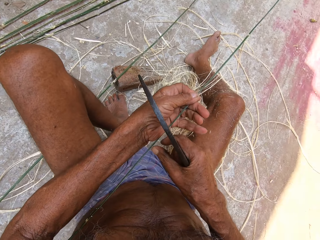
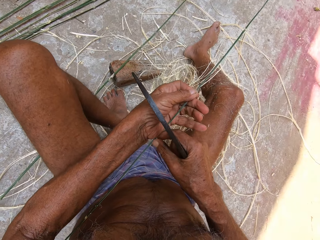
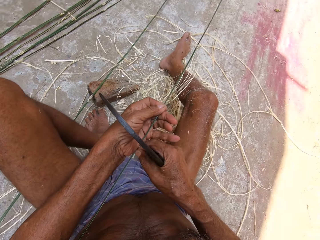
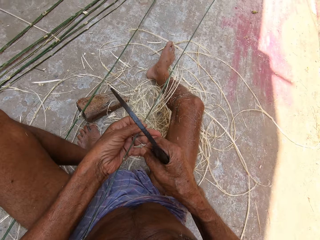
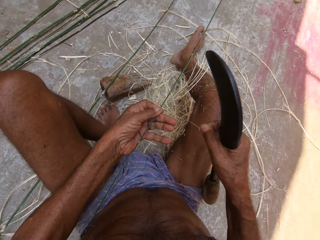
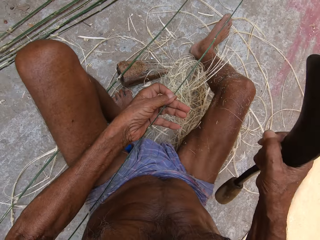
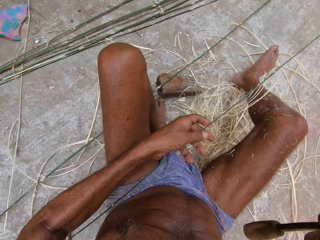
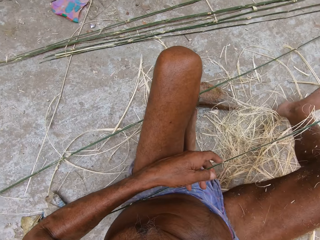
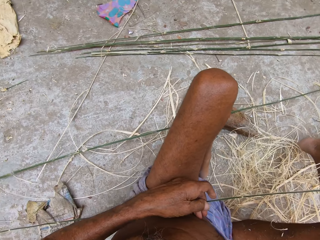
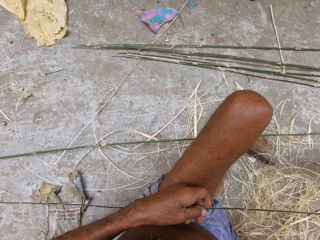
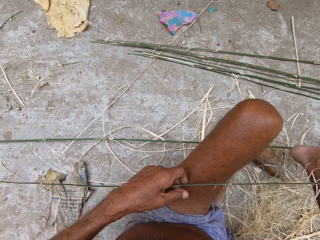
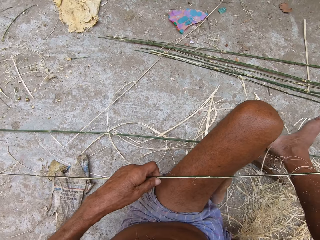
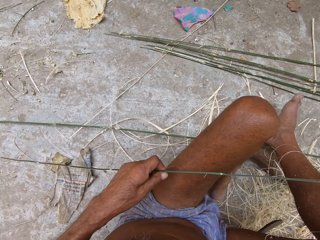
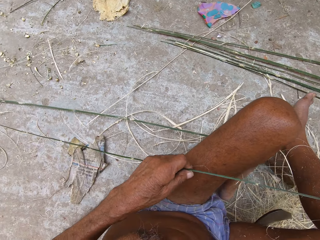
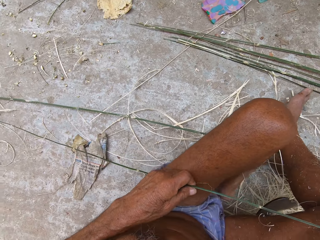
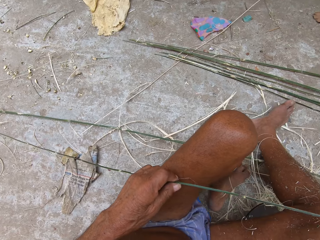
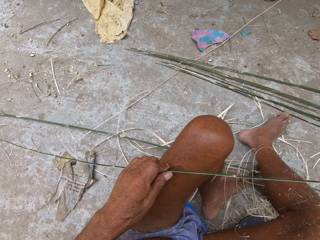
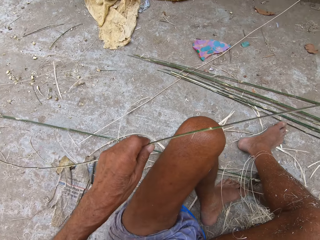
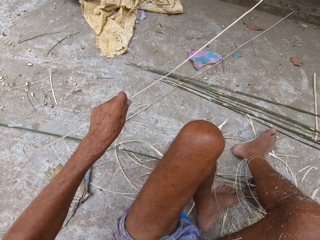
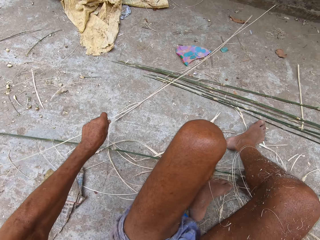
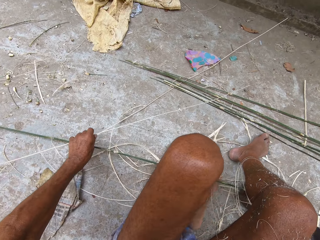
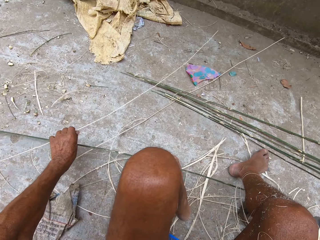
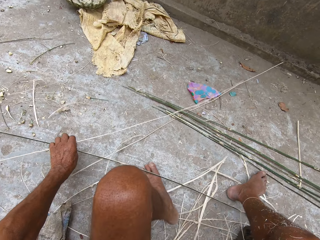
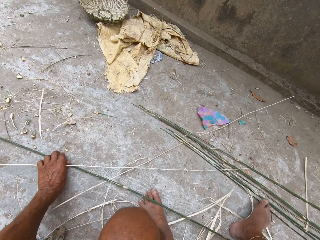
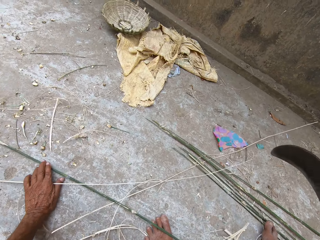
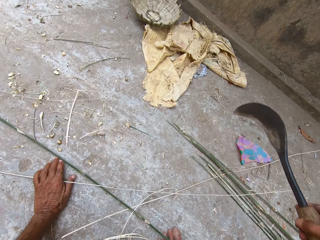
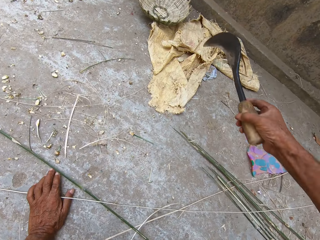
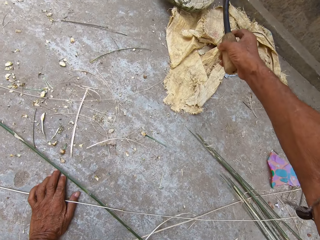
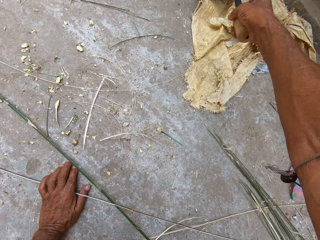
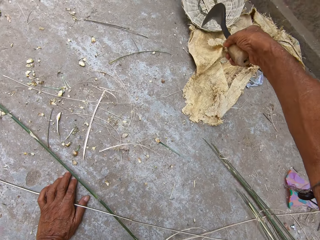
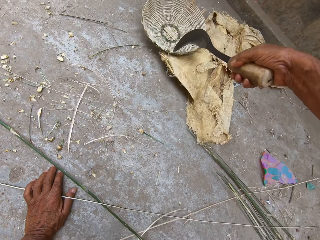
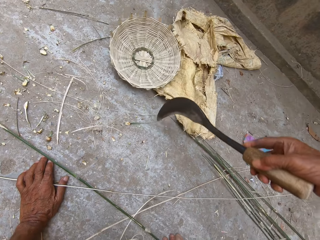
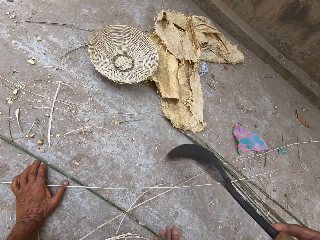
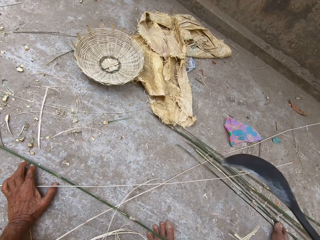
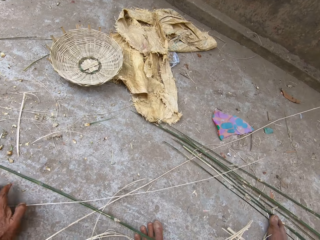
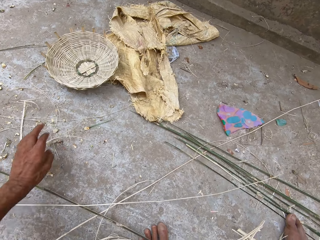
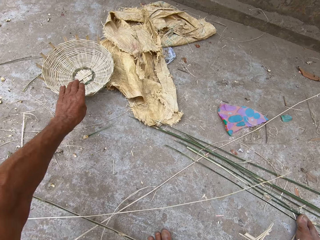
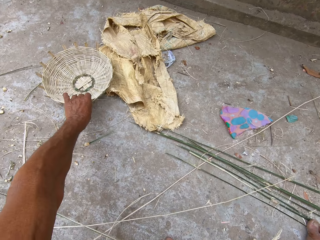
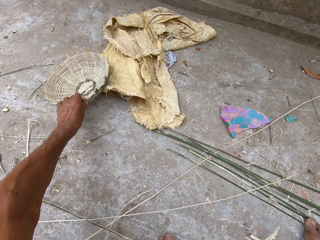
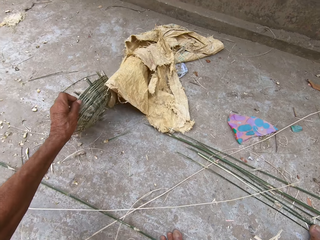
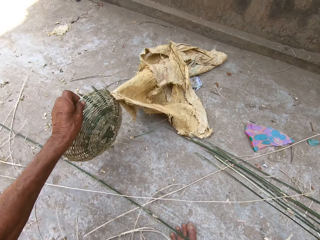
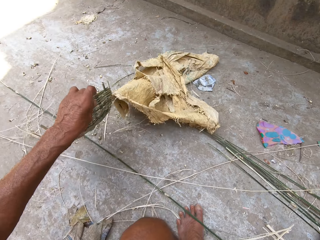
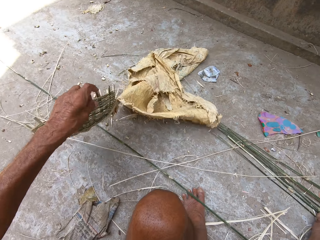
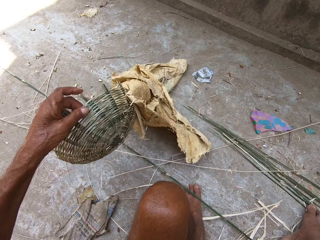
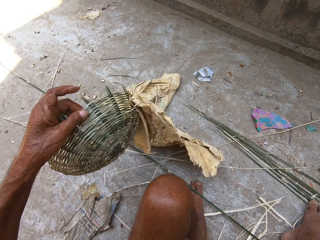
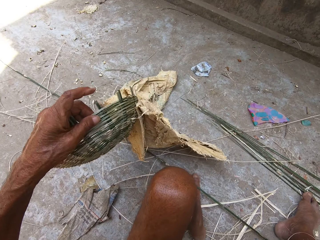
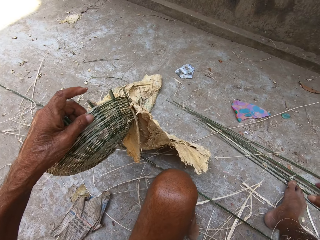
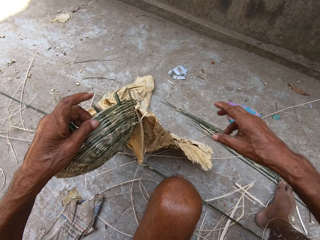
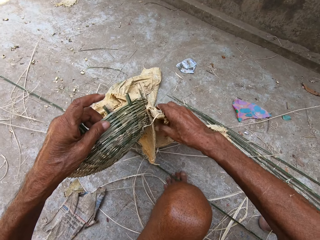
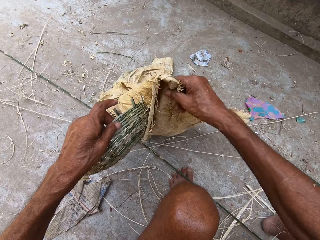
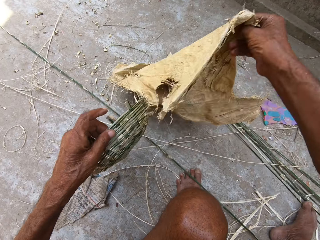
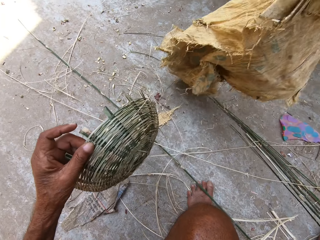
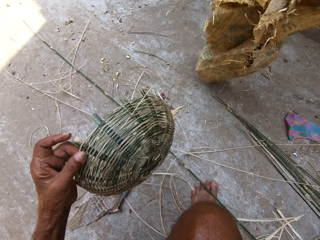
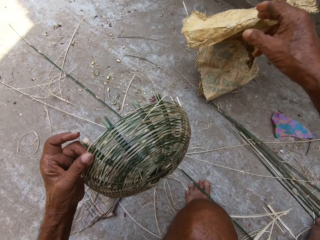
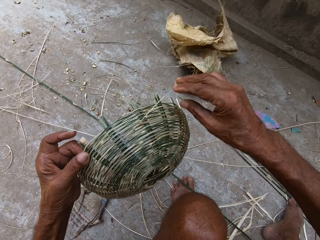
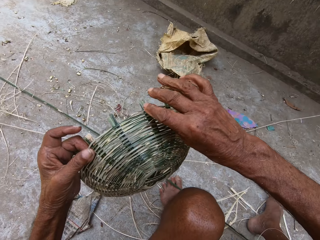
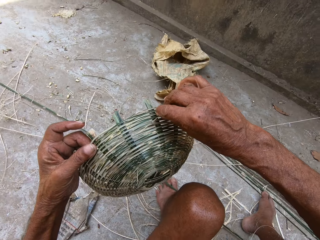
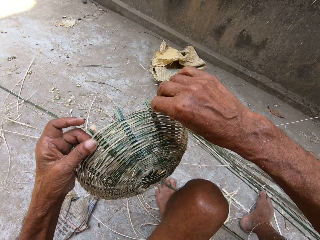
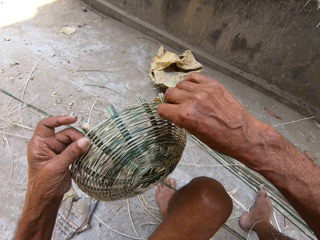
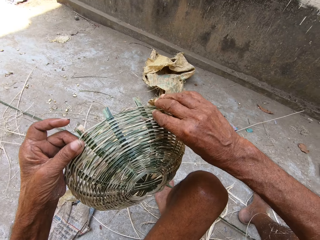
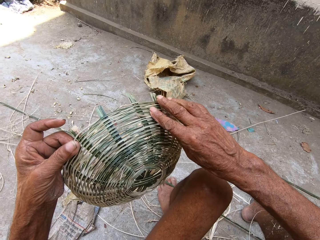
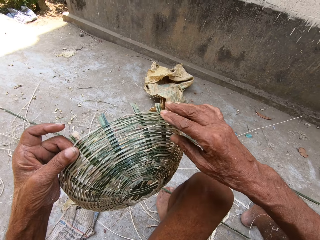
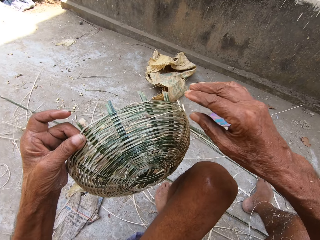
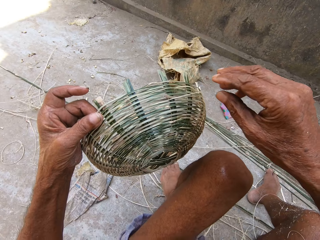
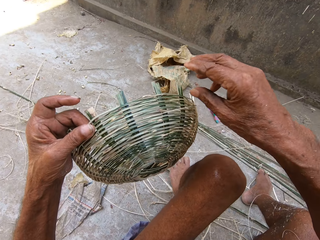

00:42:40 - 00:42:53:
The camera wearer pulls a thread. He drags a basket with the hook knife in his right hand. He carries the basket with his left hand. He picks up the basket. He detaches a yellow sack from the basket with his right hand. He throws the sack on the floor. He adjusts a bamboo strip with his right hand. He handles the thread.

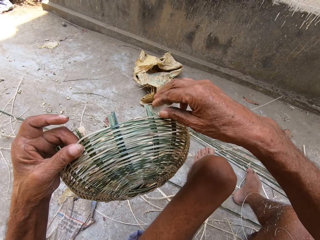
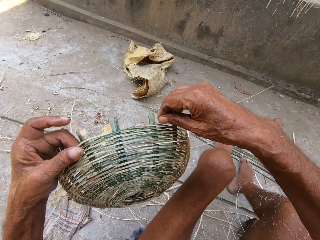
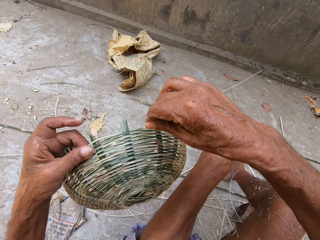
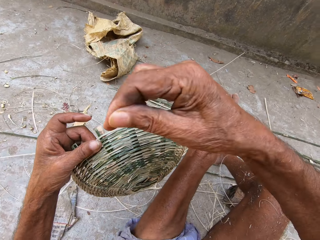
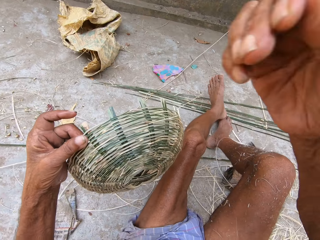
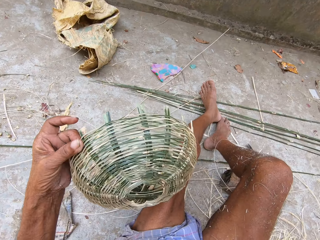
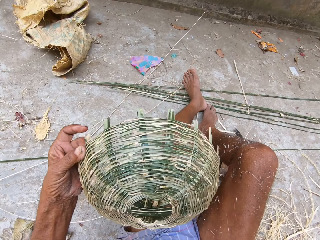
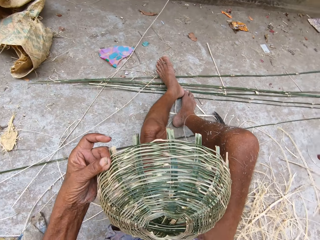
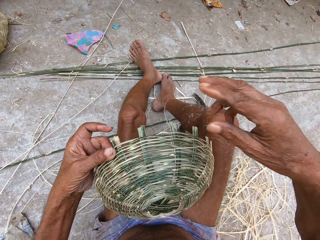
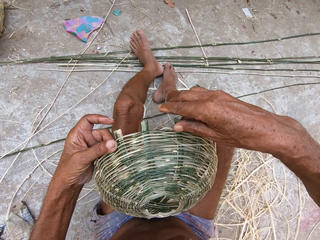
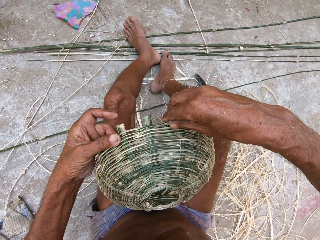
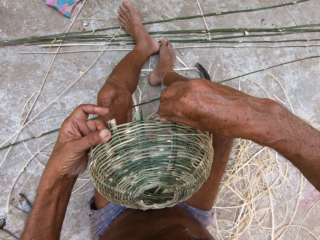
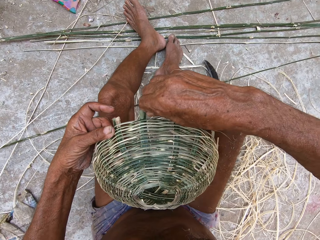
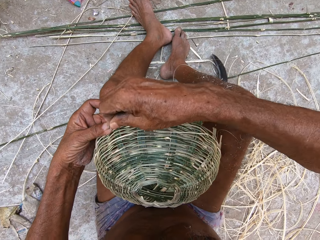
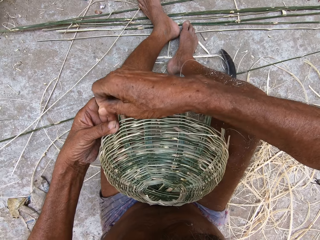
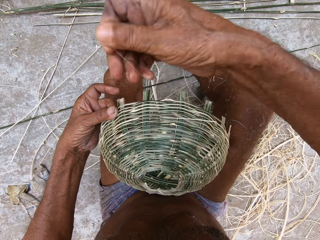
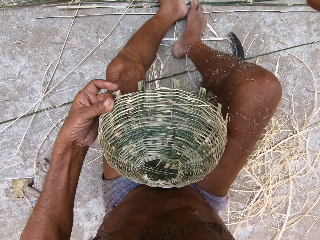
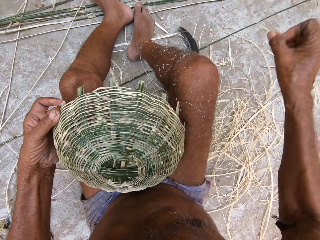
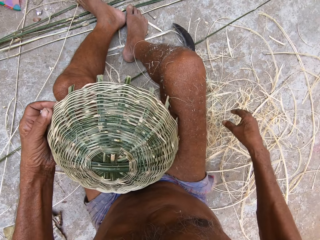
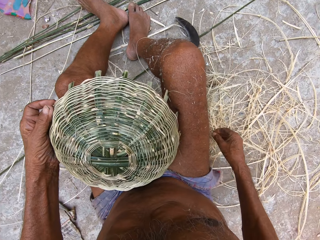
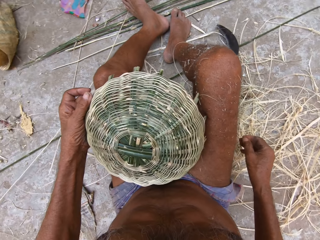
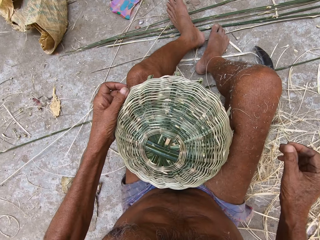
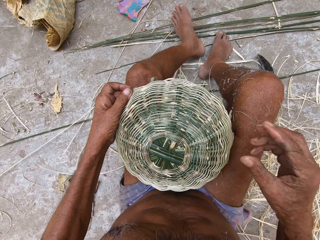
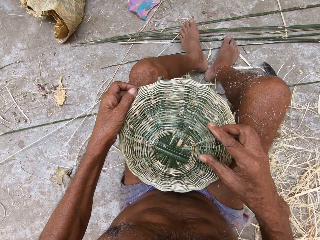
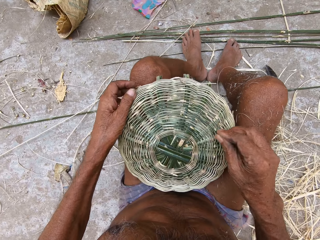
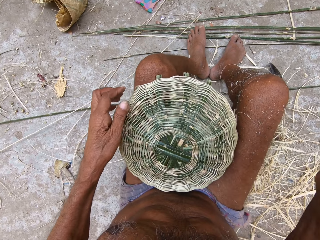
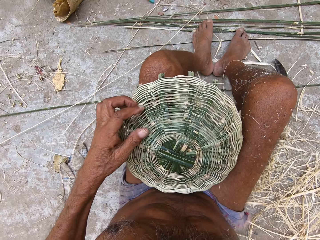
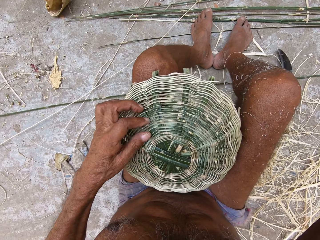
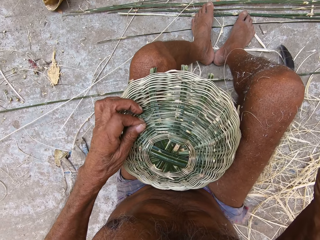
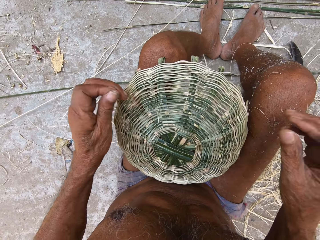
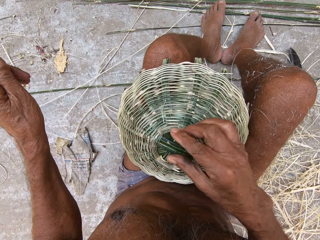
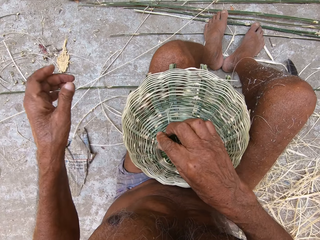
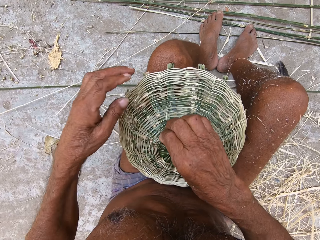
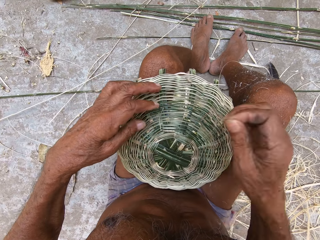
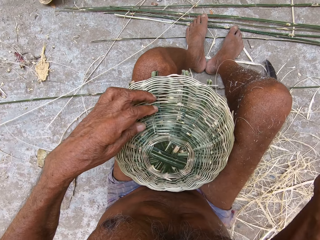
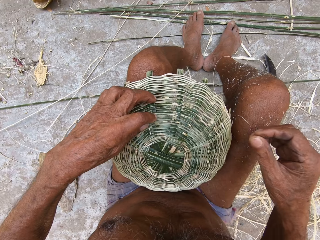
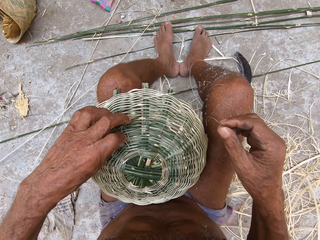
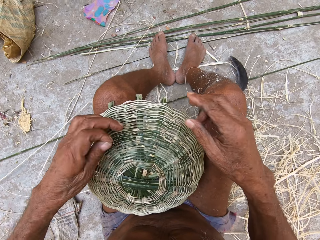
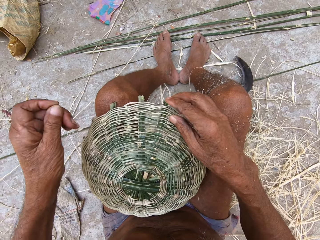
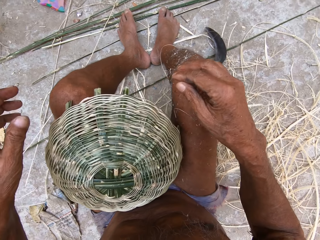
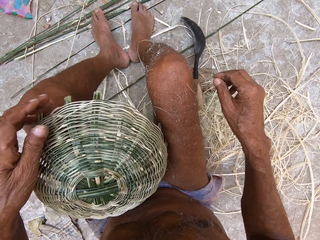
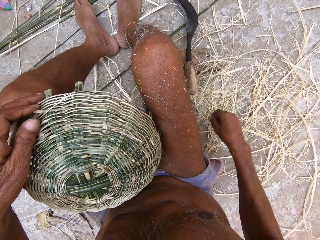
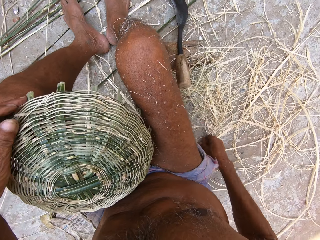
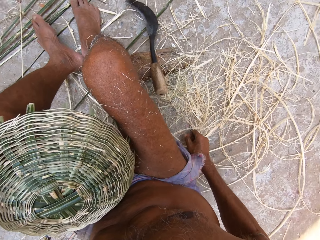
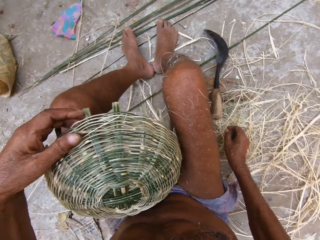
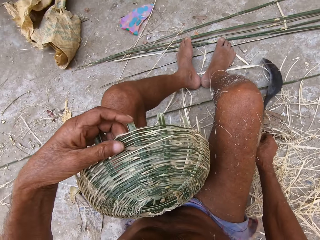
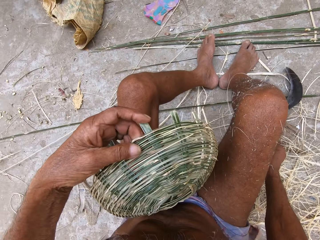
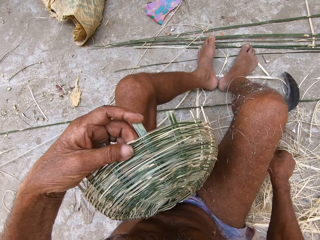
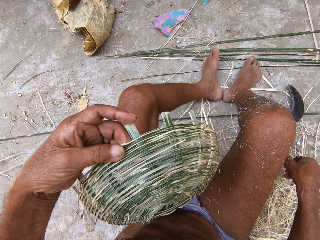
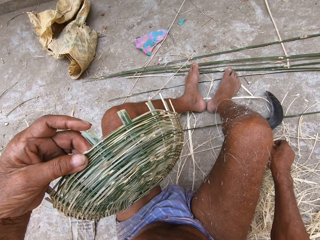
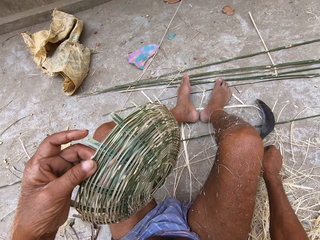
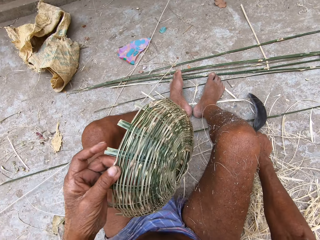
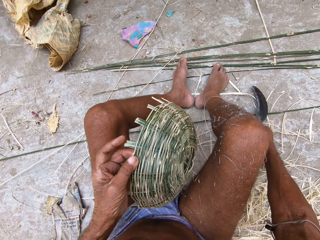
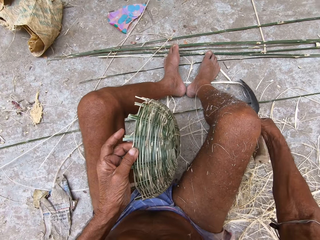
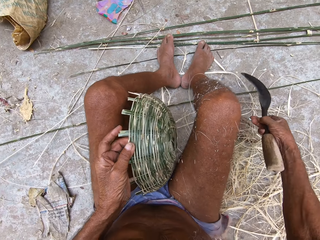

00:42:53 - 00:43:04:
The camera wearer pulls a thread. They remove bamboo debris from the basket with both hands. They pull the thread. They pull the thread again.
